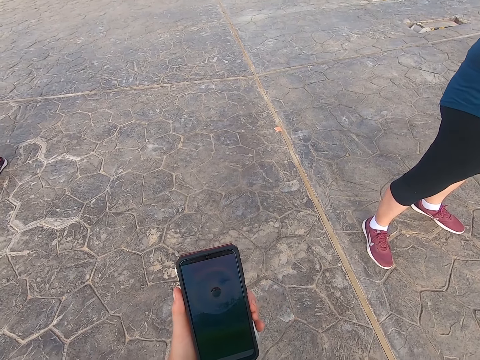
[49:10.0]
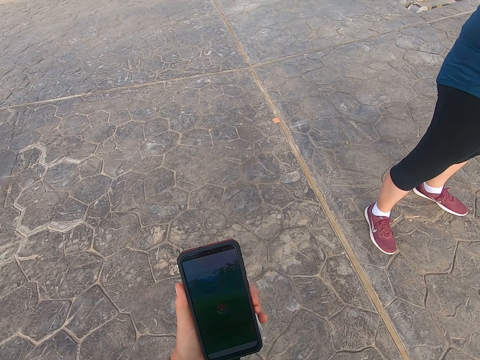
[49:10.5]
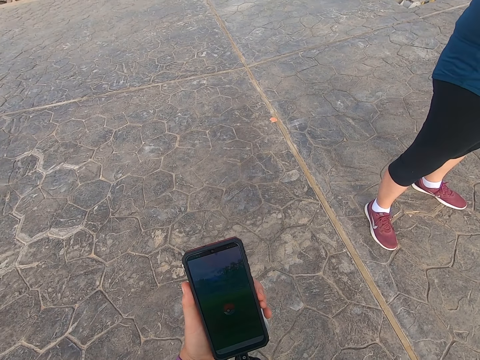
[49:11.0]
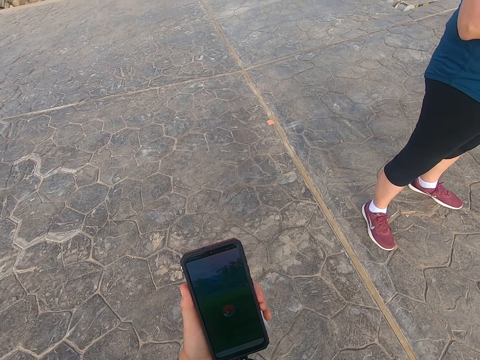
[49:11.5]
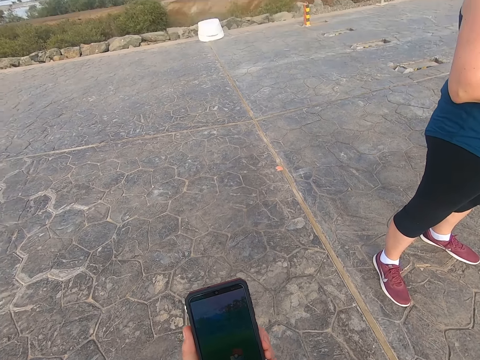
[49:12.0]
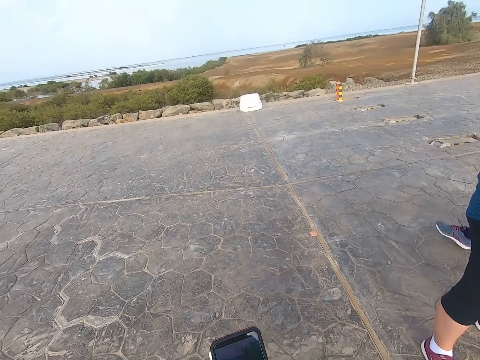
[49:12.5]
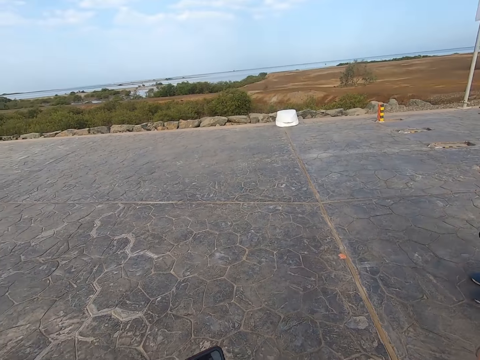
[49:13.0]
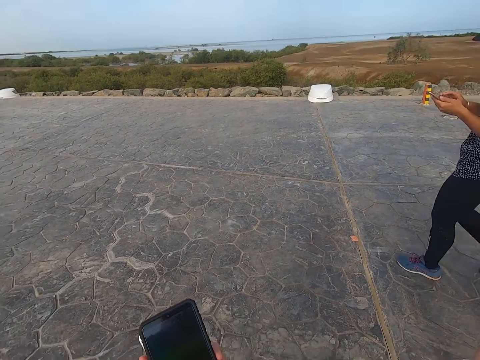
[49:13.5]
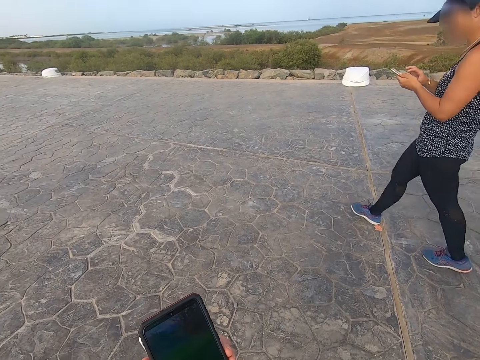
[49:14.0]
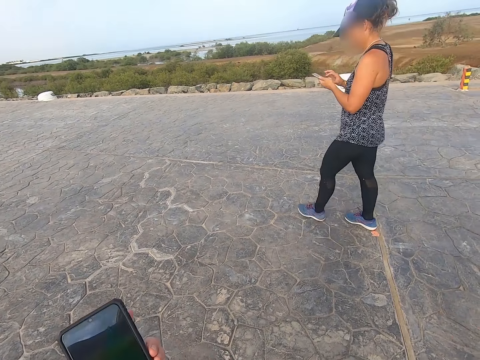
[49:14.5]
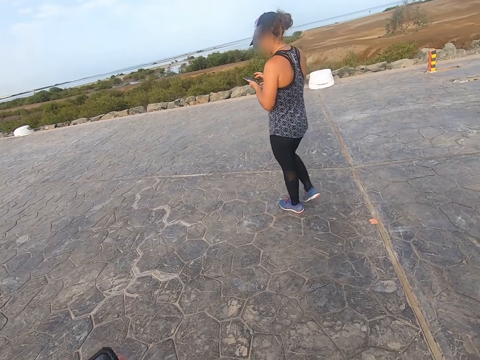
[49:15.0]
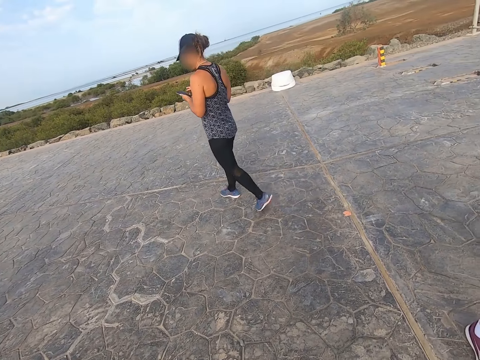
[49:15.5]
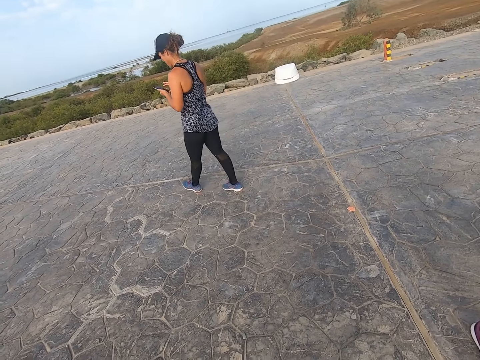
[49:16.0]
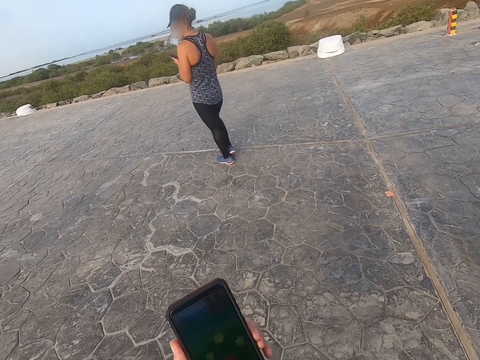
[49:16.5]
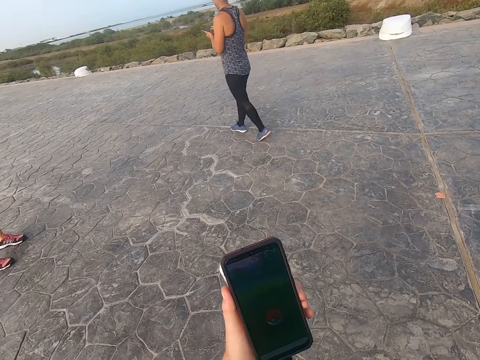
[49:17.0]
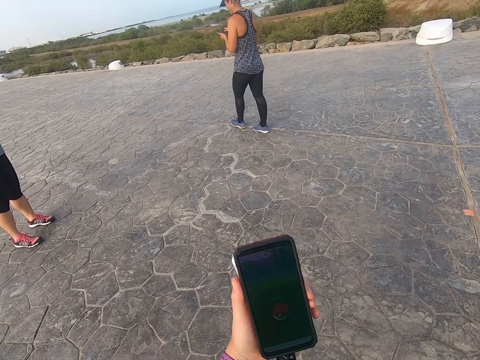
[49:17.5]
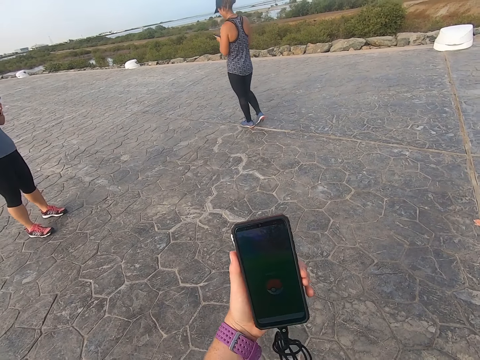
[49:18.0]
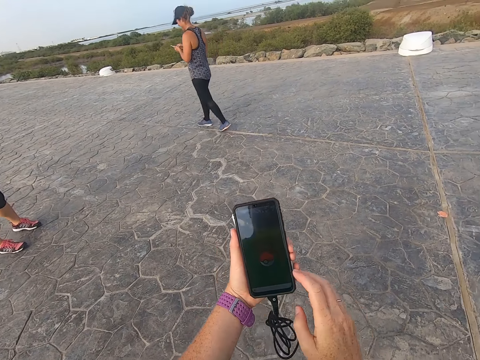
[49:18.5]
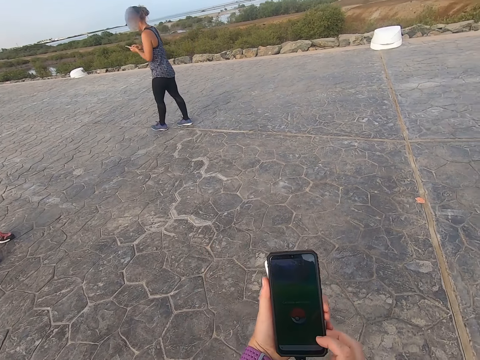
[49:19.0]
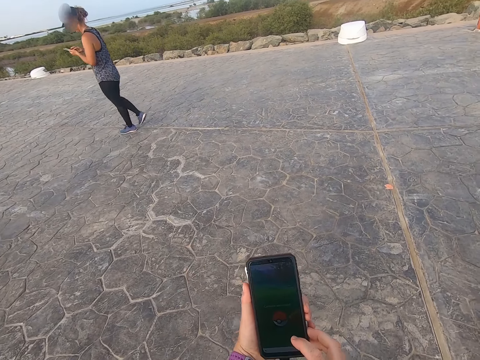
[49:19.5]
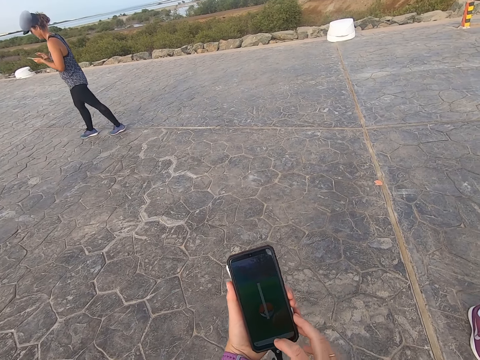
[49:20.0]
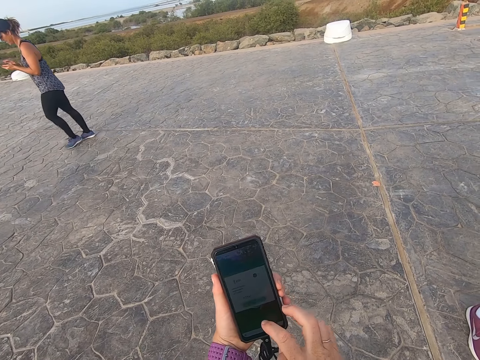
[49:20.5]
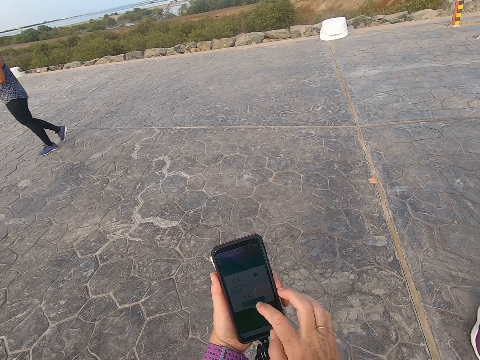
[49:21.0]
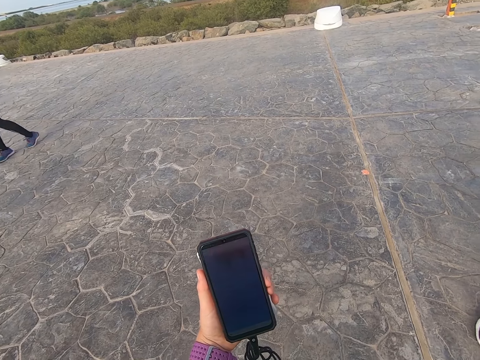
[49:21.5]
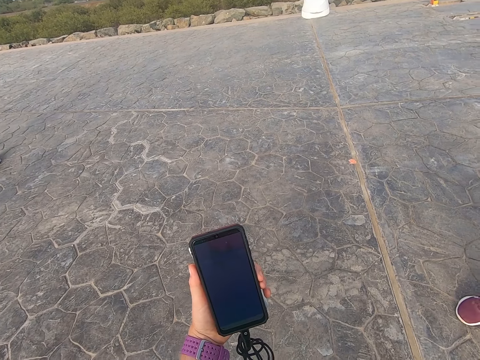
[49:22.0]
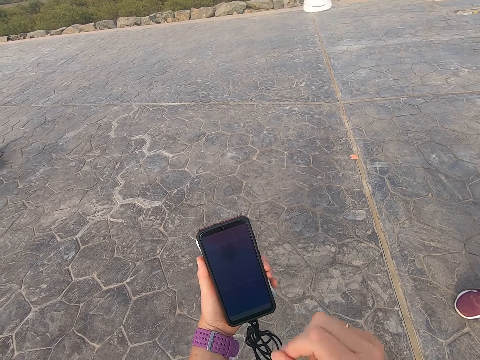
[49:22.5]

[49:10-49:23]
A person operates a phone. The camera wearer plays a game on the phone.

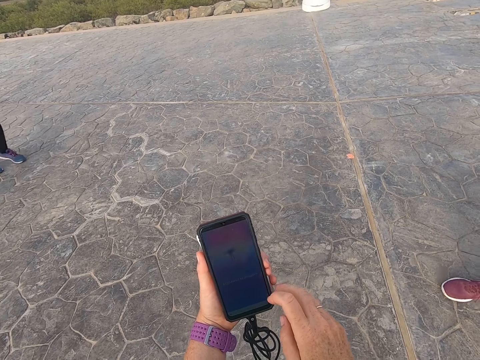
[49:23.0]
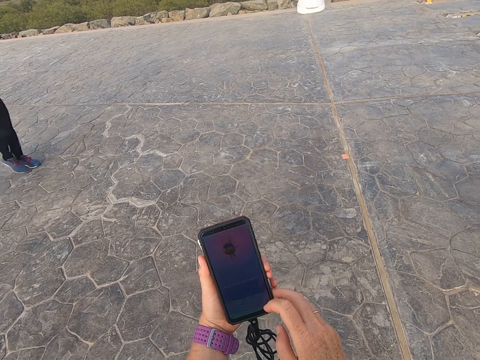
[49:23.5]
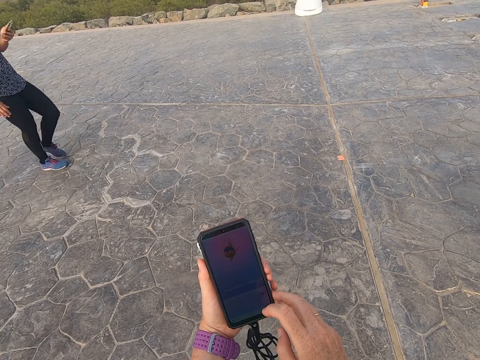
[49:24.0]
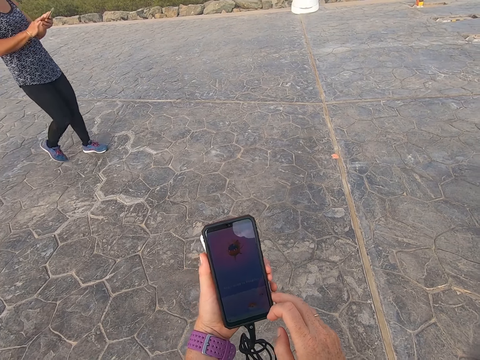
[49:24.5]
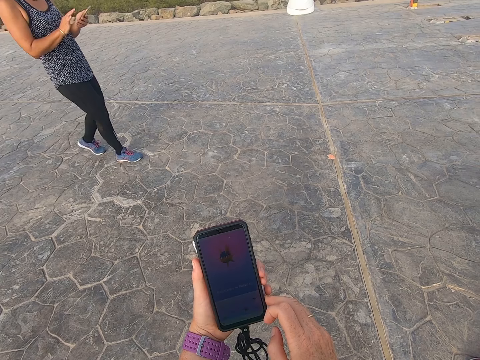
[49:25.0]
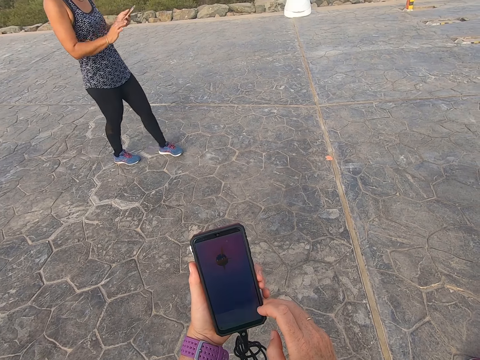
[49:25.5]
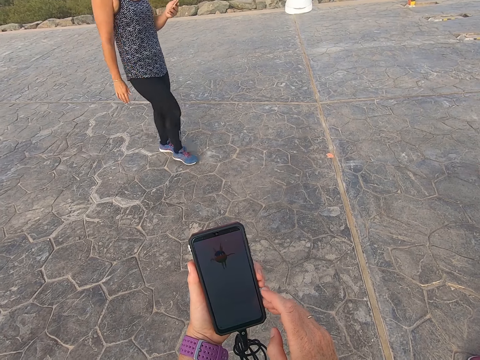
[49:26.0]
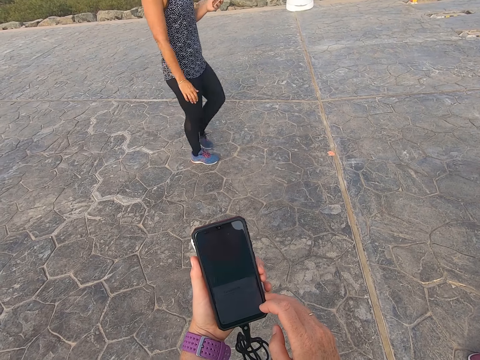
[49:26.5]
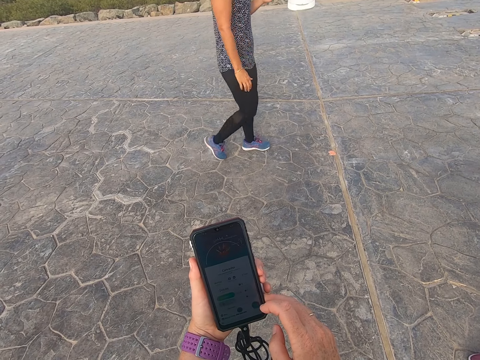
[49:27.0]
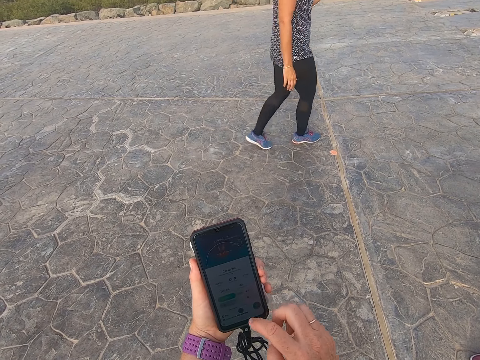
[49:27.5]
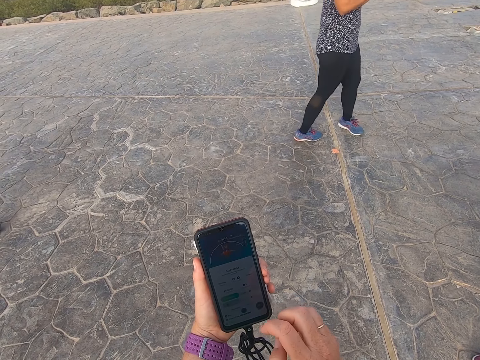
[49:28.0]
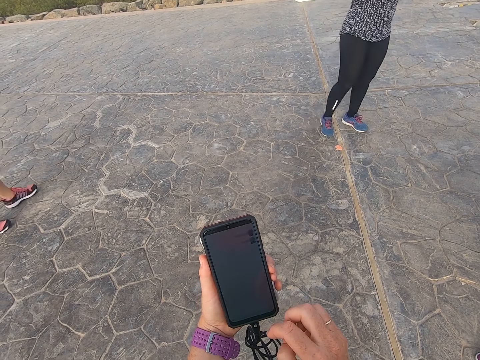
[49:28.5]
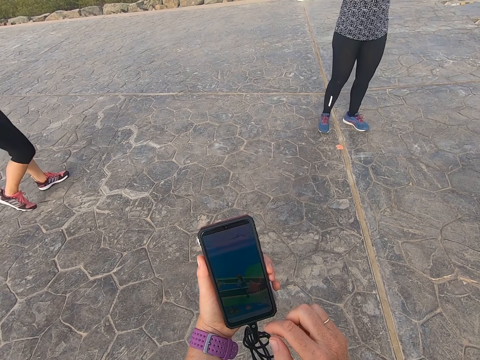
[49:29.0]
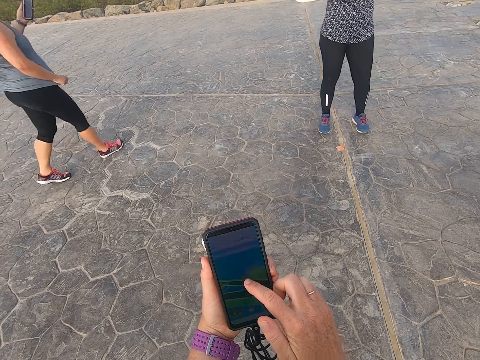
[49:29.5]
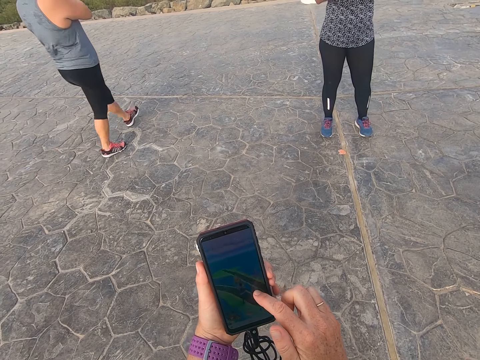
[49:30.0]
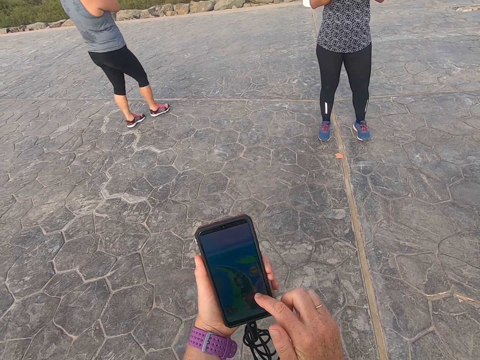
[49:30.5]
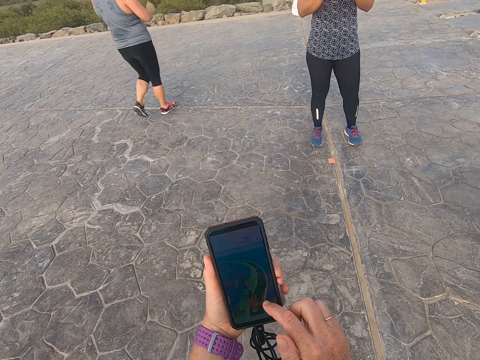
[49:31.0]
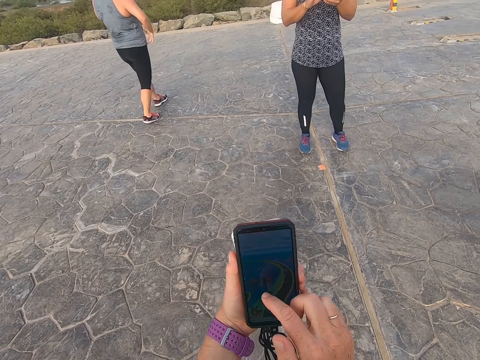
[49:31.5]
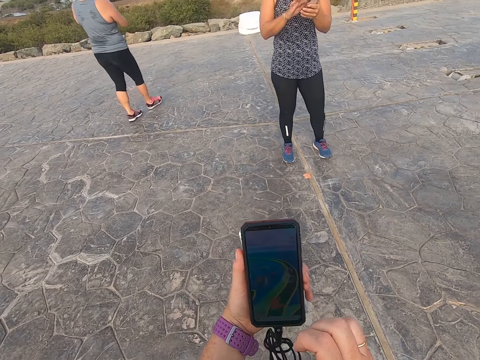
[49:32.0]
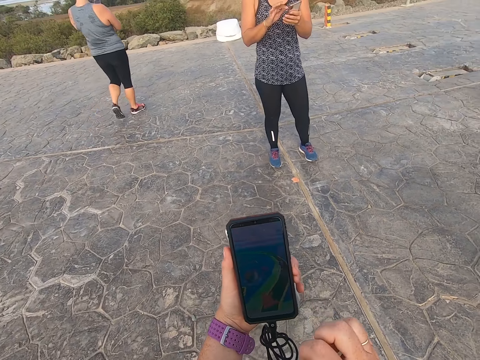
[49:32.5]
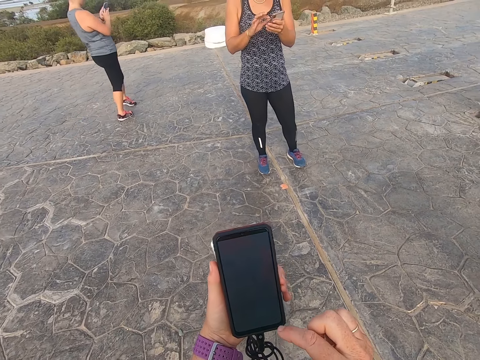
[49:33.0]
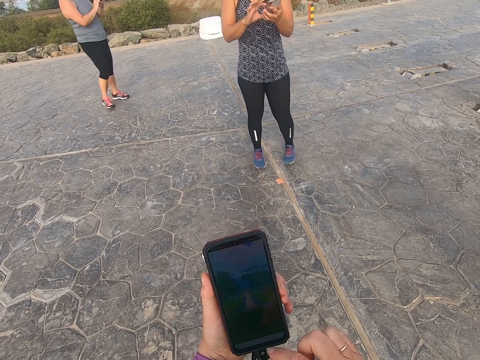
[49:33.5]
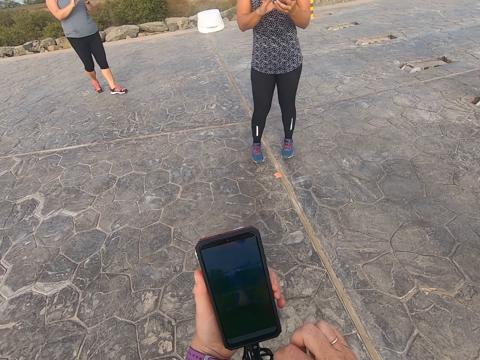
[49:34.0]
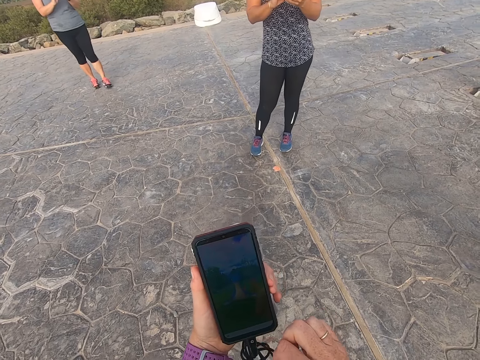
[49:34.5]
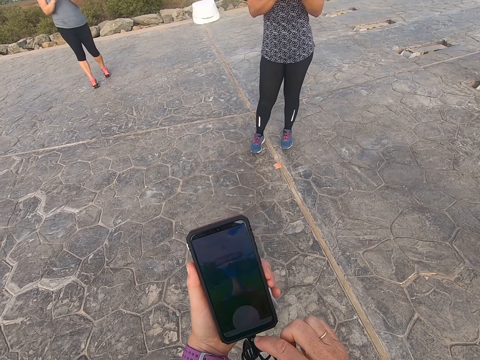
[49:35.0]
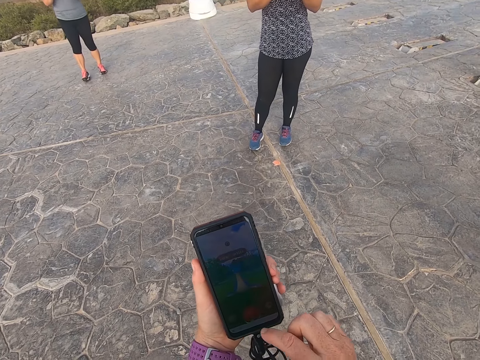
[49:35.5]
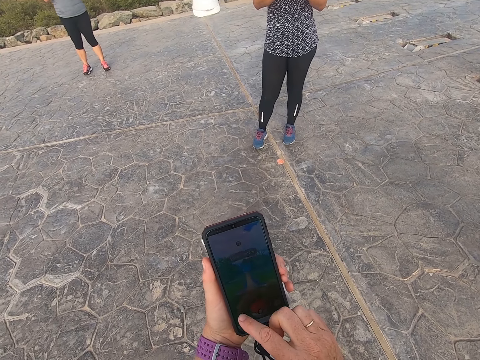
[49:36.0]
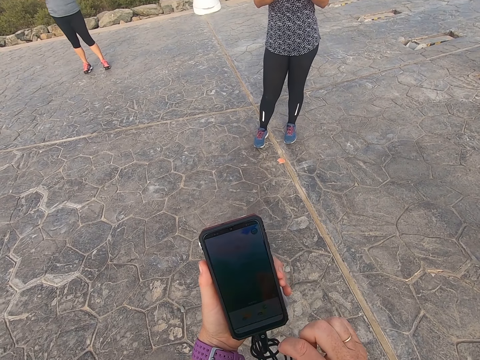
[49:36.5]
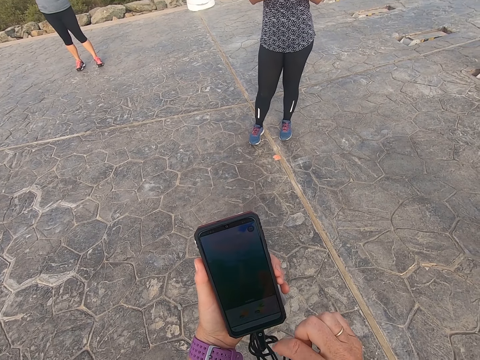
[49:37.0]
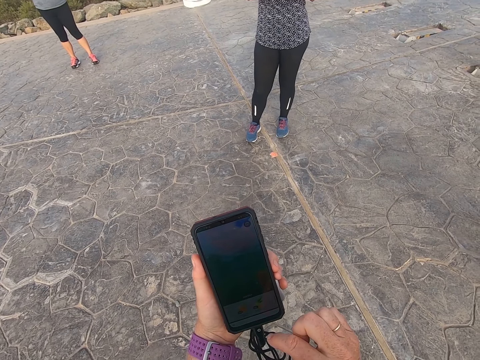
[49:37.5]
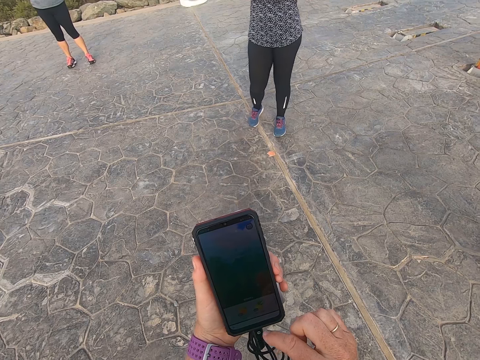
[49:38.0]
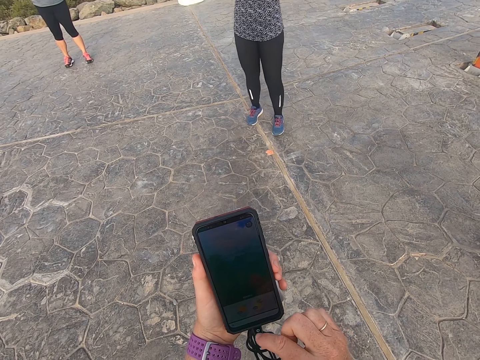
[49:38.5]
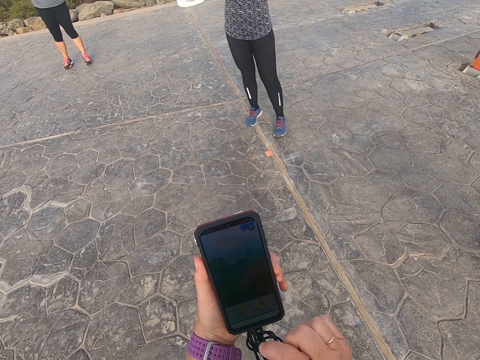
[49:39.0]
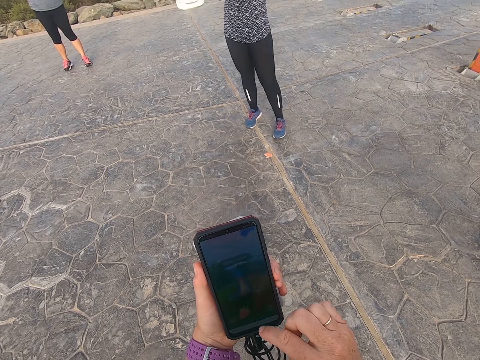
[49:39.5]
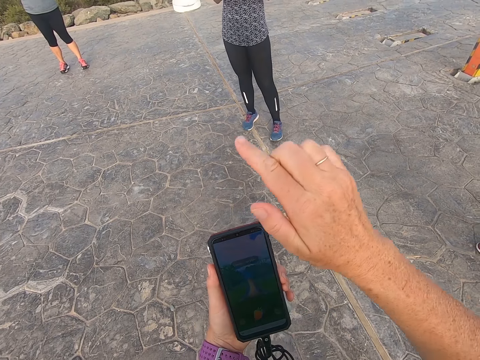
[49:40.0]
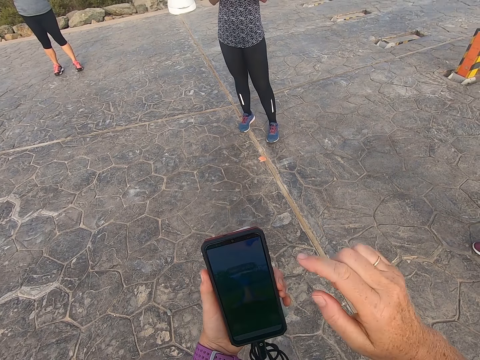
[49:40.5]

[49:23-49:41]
A person walks across the road. The camera wearer plays a game on the phone. Another person stretches a blouse and walks along the road. The camera wearer plays a game on the phone.
